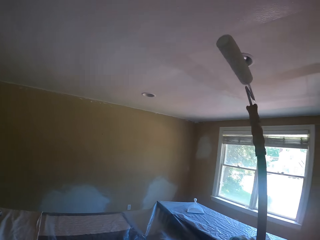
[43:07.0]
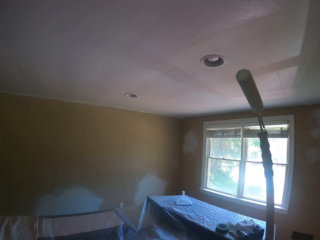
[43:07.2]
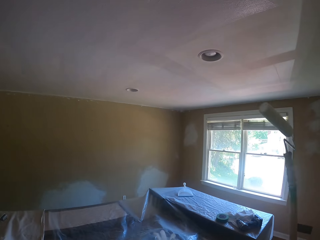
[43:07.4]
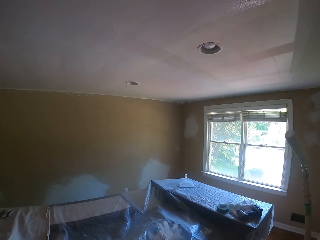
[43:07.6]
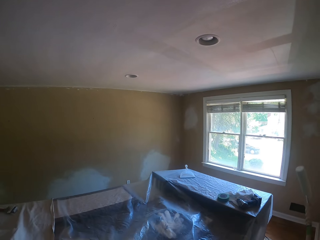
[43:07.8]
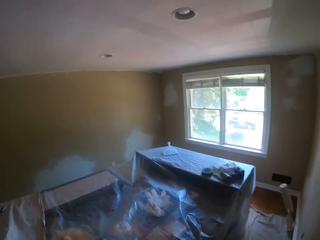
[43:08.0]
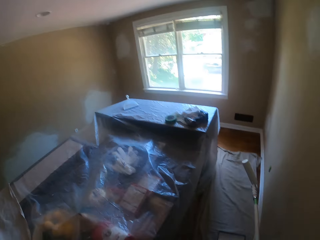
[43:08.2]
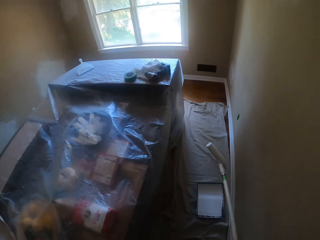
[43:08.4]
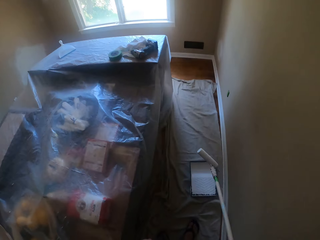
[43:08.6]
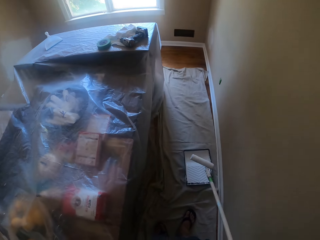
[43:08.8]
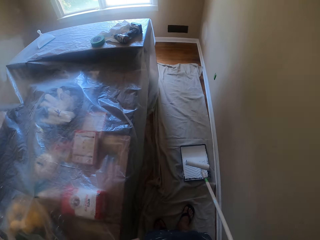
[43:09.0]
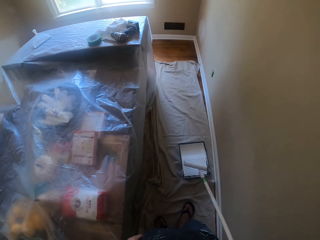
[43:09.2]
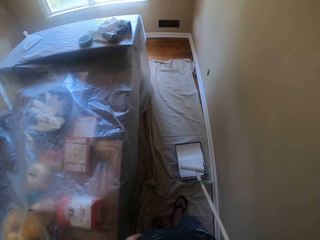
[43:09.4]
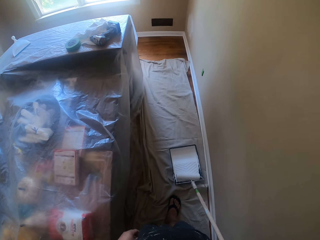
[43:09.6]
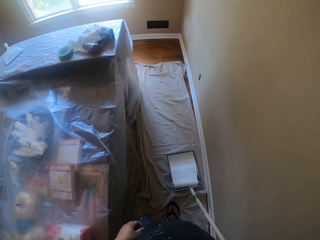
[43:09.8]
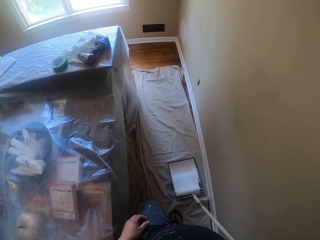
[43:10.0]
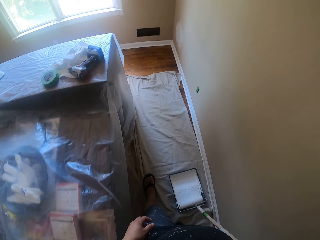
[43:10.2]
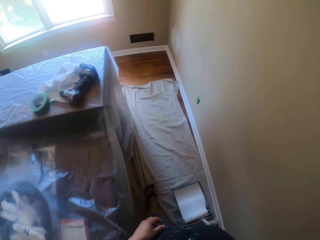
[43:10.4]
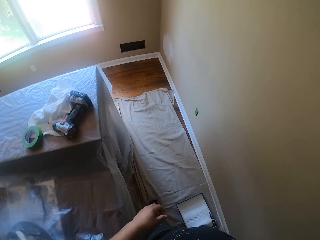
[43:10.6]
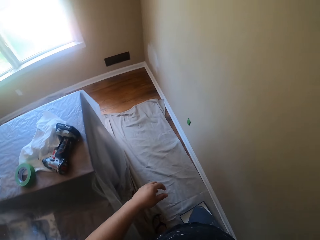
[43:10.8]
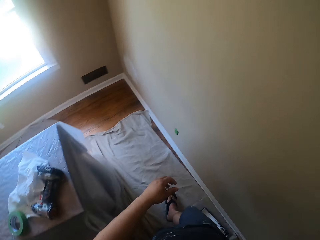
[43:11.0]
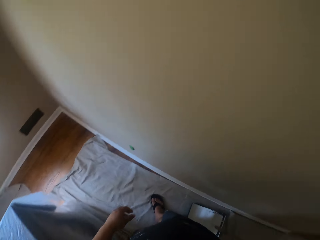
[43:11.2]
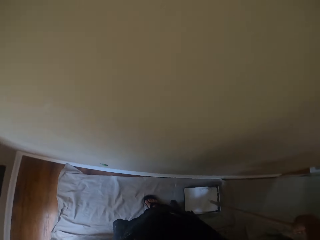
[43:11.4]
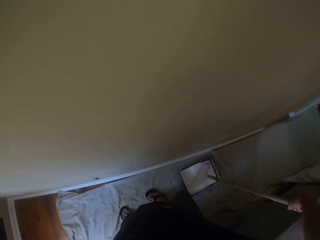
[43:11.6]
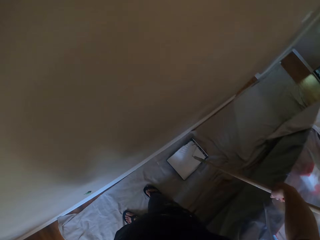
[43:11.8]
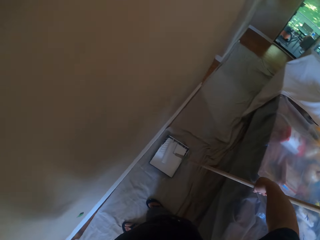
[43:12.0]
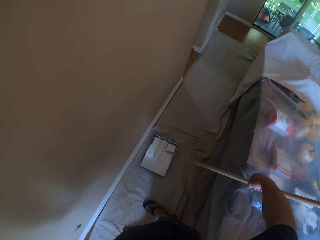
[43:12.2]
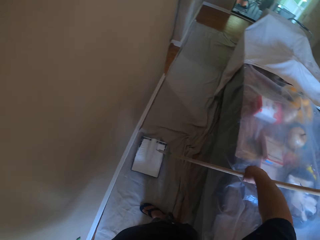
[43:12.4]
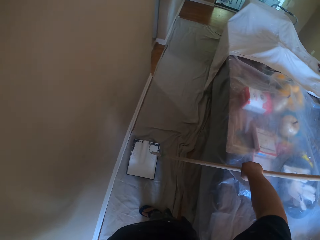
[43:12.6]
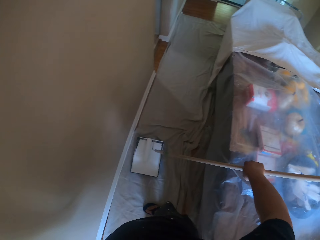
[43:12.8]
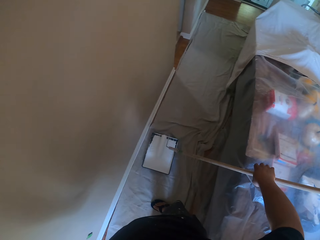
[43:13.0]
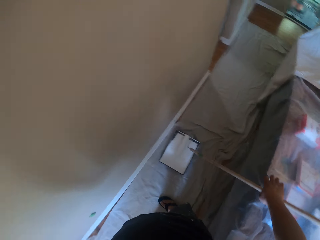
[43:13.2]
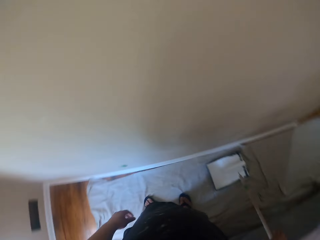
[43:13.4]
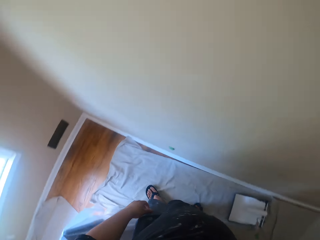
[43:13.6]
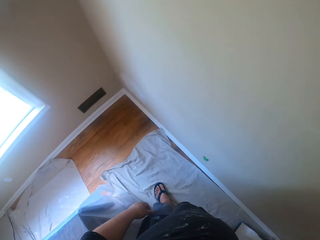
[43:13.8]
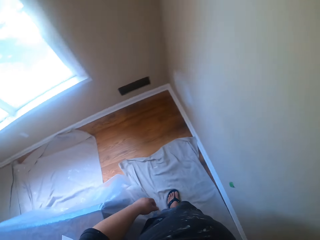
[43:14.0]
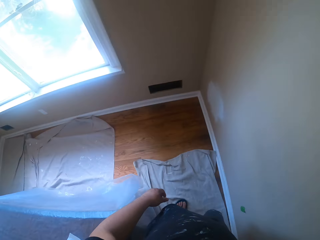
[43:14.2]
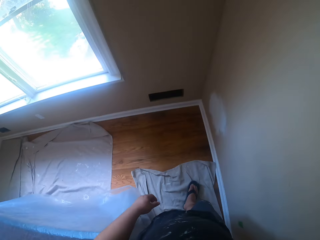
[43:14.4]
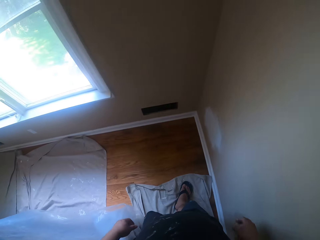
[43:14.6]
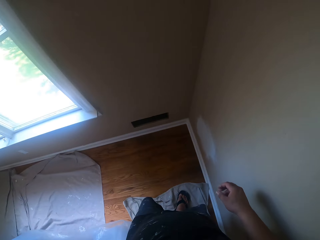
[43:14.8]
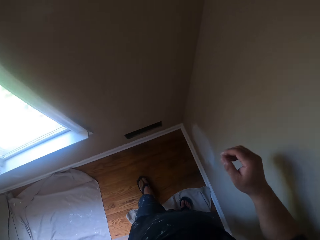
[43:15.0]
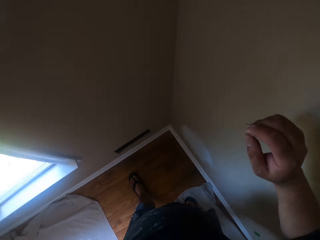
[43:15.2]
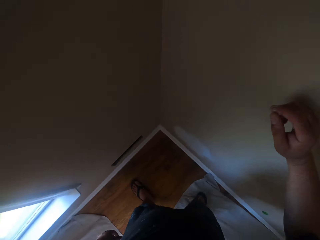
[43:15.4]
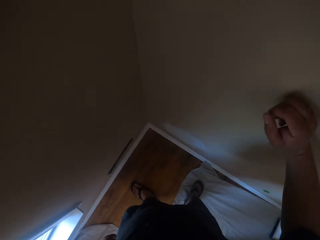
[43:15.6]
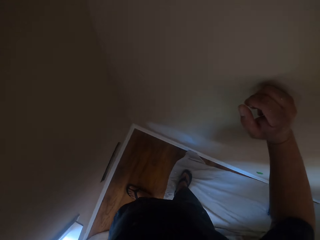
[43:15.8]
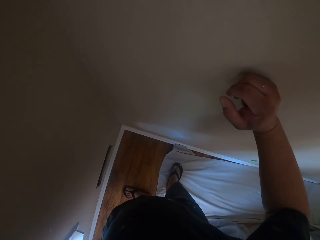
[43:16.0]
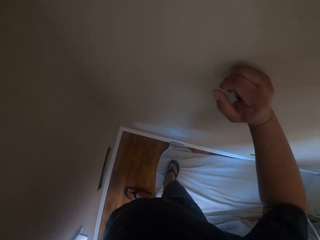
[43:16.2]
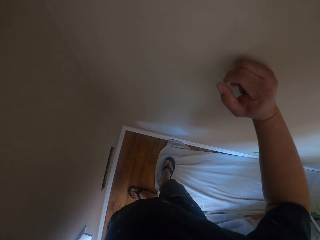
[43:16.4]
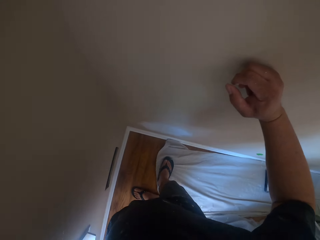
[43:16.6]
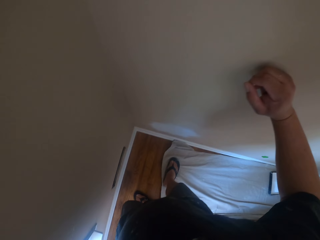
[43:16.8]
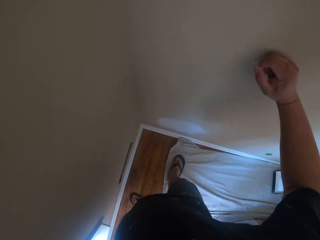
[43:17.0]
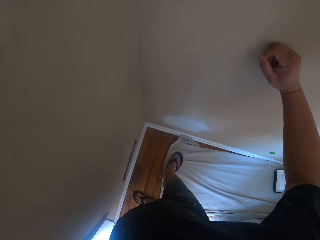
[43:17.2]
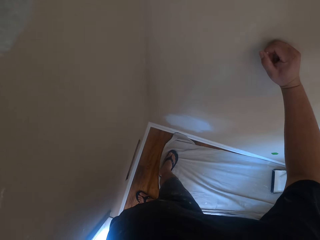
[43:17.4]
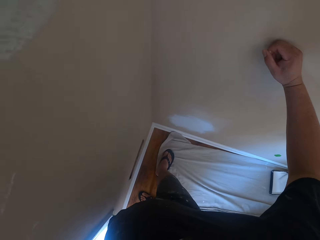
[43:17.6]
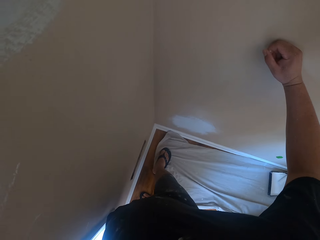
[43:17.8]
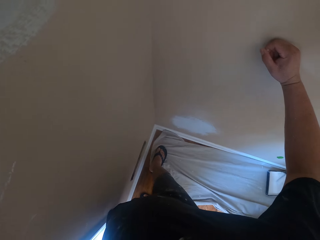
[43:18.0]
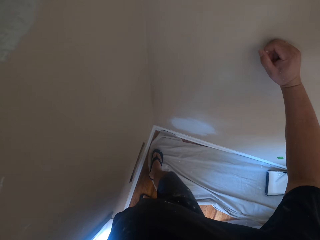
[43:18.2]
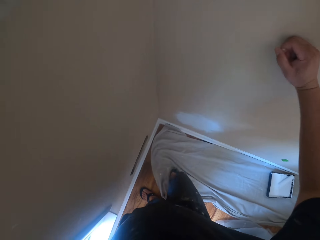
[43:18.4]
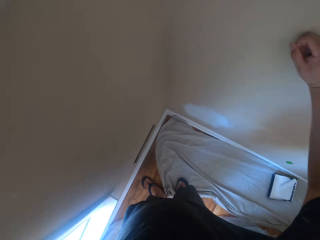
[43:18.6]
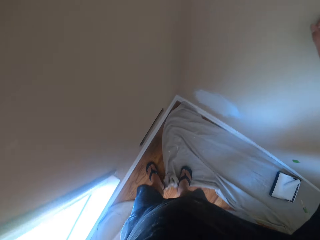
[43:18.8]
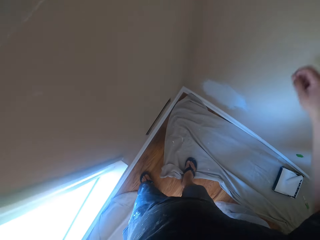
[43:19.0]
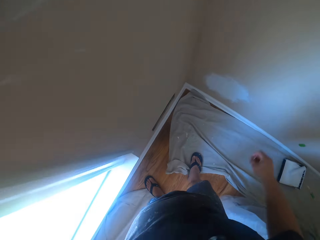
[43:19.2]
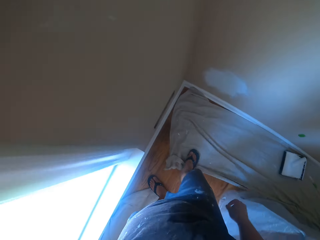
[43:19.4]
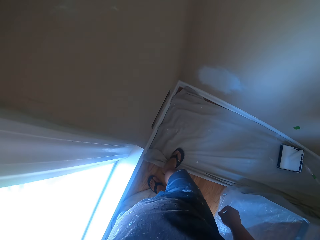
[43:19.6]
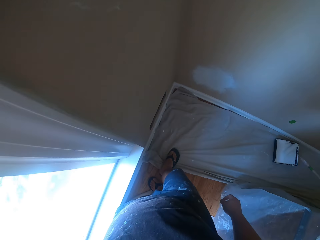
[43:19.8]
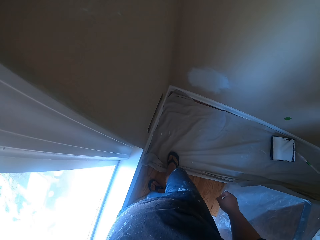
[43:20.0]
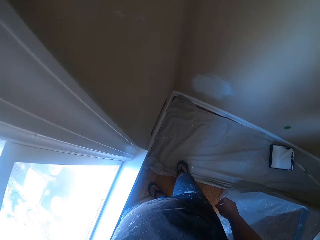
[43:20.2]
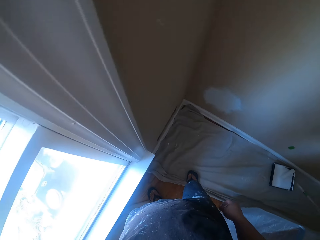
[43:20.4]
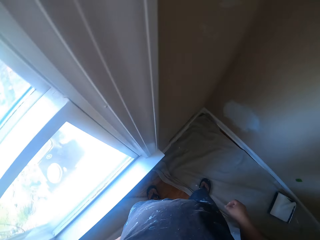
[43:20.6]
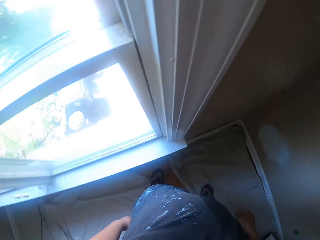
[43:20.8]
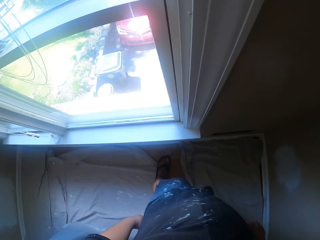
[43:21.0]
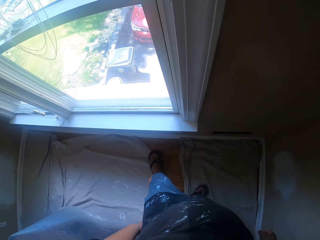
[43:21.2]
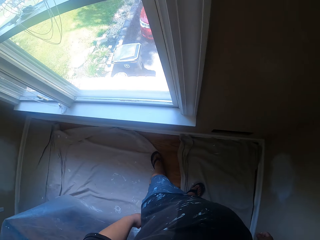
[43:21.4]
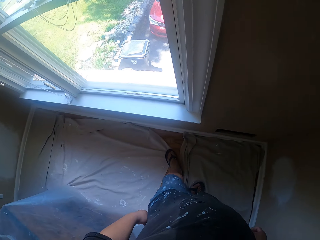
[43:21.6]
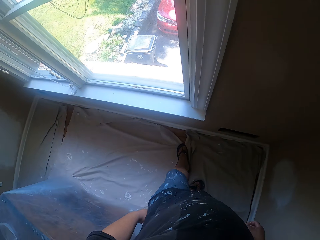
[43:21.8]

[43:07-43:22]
The camera wearer drops the paint roller in the paint tray. He walks round the paint tray, leans the paint roller on a table and walks to a wall. He touches the wall with his right hand. He pulls a drop cloth on the floor with his right foot. He adjusts the drop cloth with his feet.

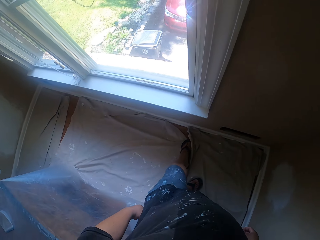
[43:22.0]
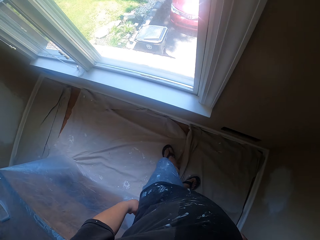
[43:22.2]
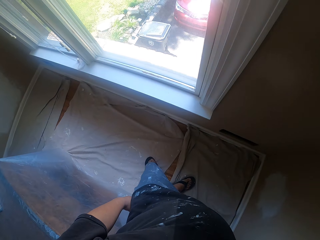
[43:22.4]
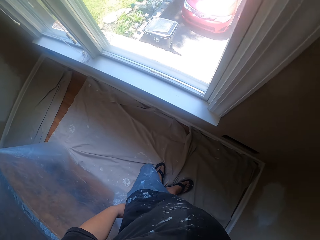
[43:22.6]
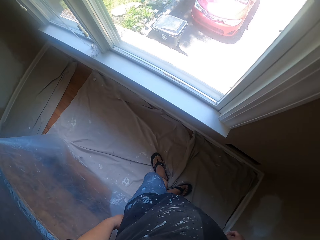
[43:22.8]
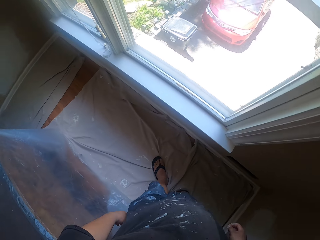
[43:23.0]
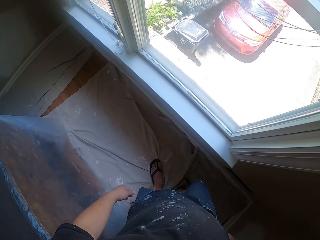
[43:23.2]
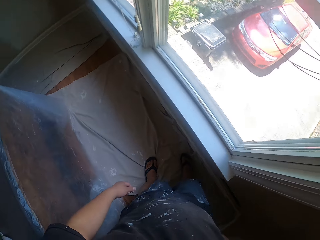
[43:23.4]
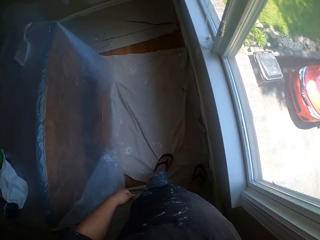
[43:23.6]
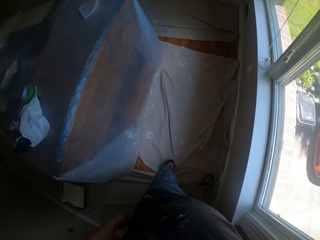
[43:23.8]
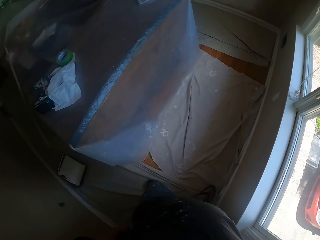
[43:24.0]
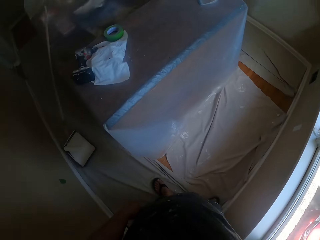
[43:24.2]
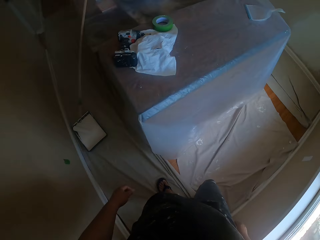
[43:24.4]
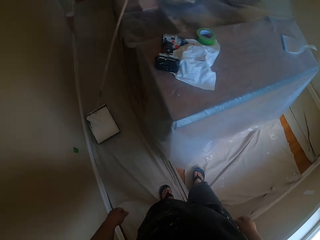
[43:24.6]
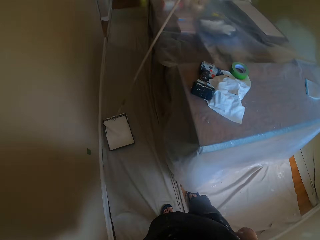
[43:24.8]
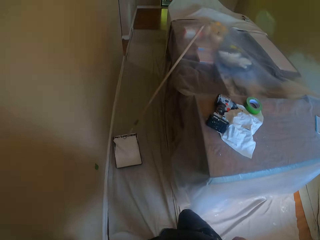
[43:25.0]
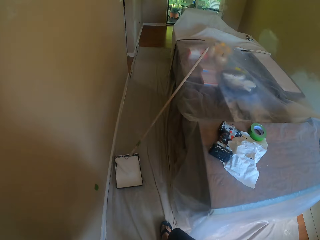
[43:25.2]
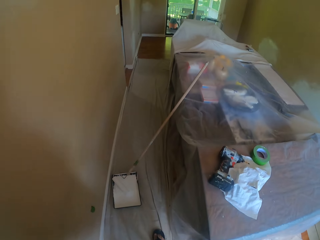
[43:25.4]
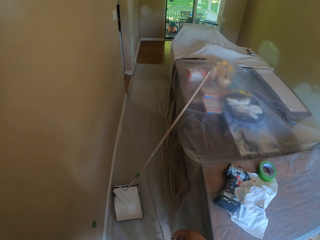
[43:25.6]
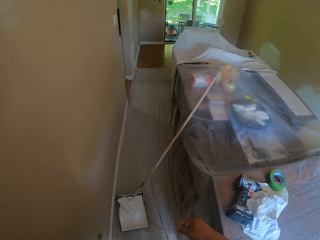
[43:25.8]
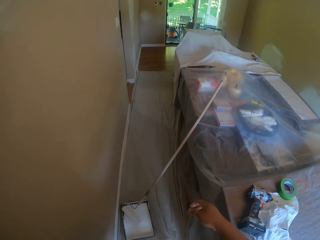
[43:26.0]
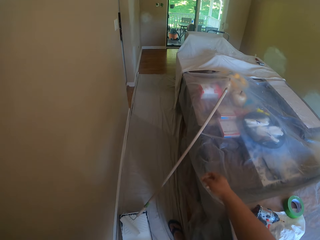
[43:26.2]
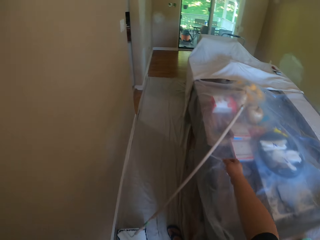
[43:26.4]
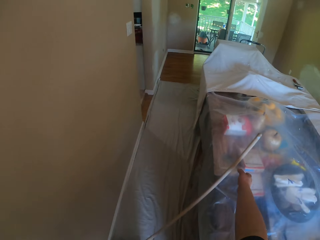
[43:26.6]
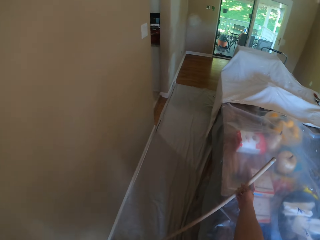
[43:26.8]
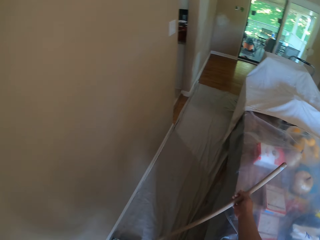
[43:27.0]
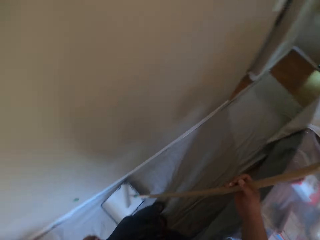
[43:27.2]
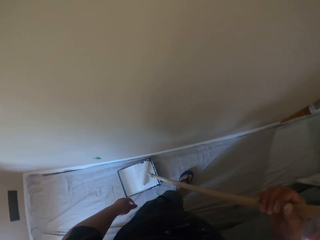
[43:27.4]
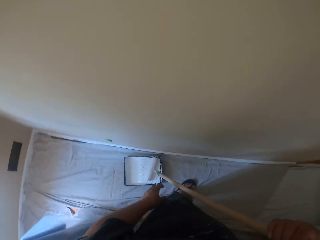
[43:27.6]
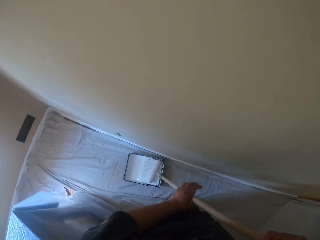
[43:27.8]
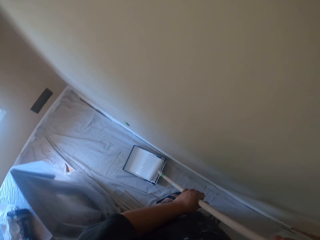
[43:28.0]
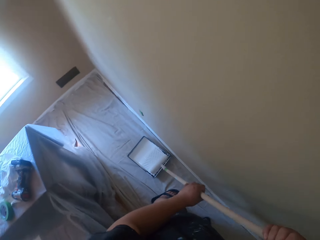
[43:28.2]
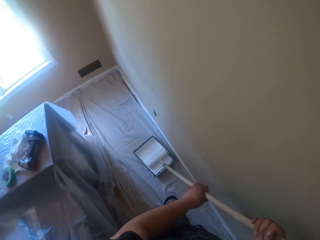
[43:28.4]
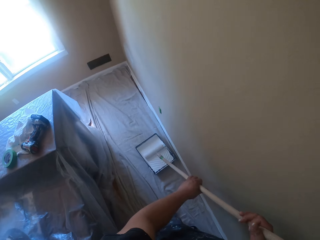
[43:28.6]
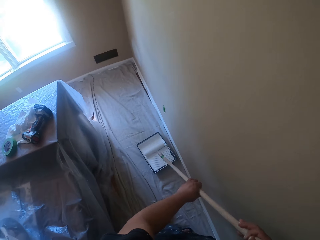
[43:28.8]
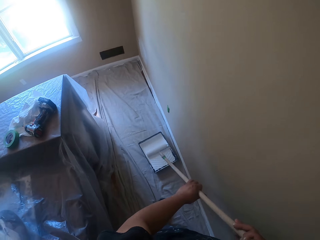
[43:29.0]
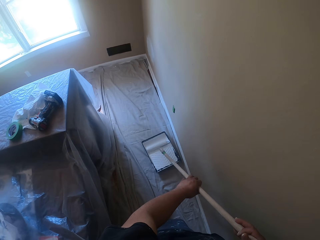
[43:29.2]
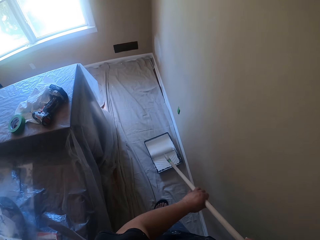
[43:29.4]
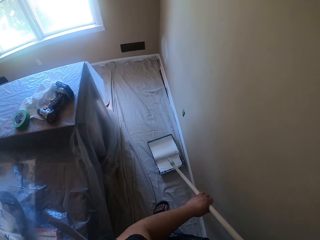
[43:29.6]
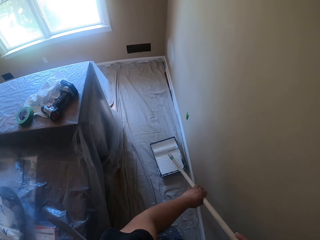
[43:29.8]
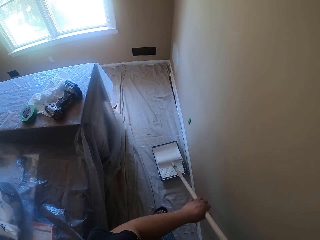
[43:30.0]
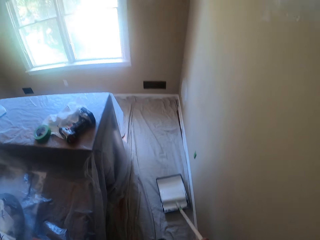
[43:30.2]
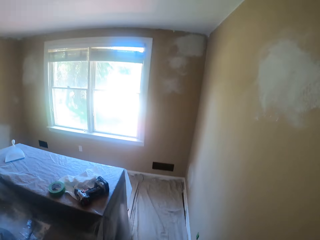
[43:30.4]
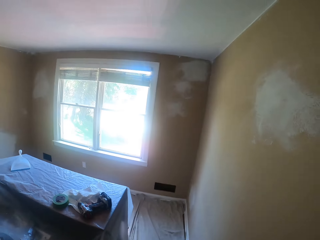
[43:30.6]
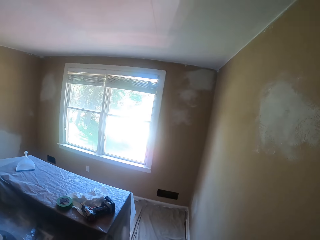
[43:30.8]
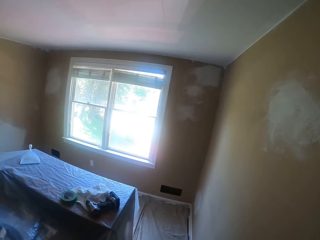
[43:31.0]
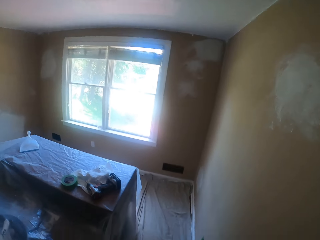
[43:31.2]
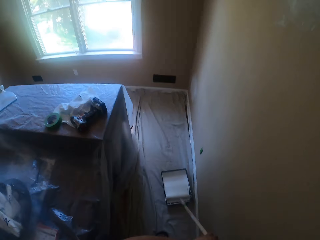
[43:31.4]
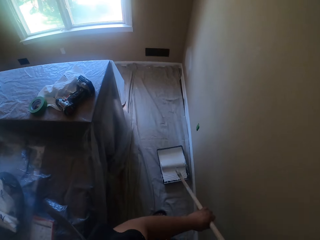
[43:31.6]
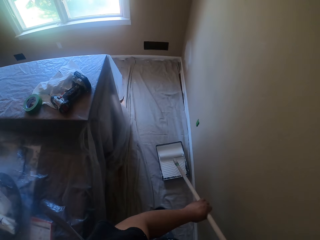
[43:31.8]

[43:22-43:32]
The camera wearer walks towards the paint tray and roller. He picks up the paint roller with his right hand. He holds the paint roller with both hands. He scoops paint from the paint tray with the paint roller. He looks at the ceiling. He rolls the paint roller on the paint tray with paint.
